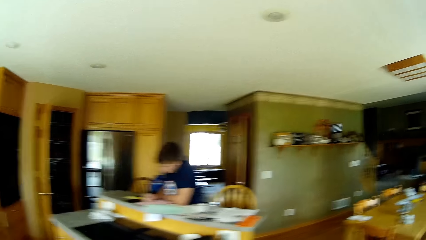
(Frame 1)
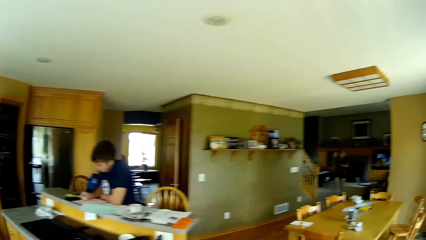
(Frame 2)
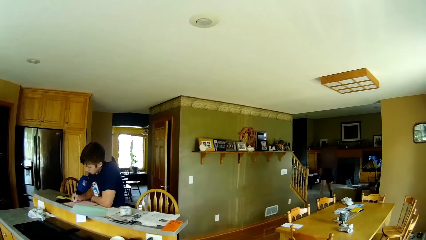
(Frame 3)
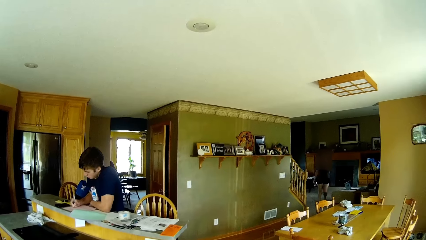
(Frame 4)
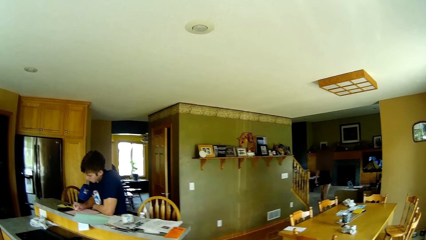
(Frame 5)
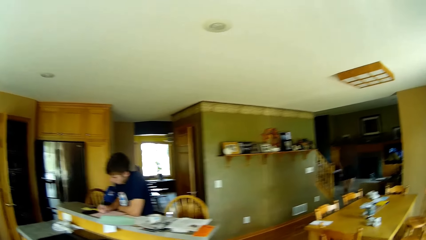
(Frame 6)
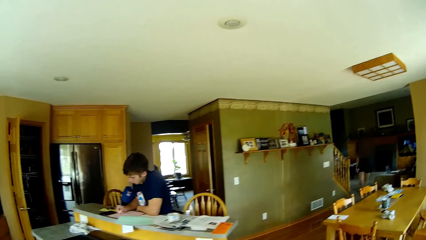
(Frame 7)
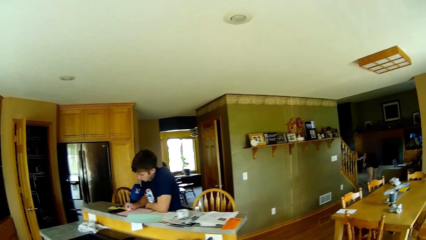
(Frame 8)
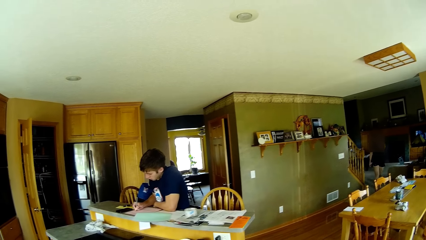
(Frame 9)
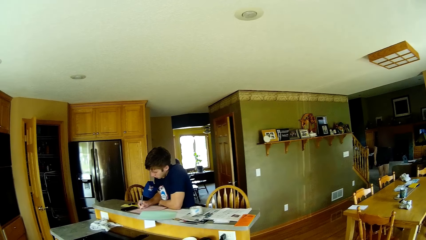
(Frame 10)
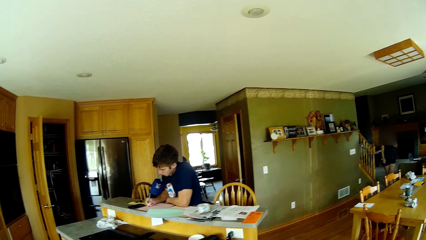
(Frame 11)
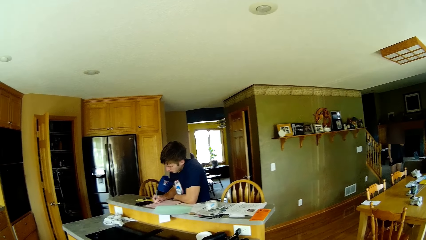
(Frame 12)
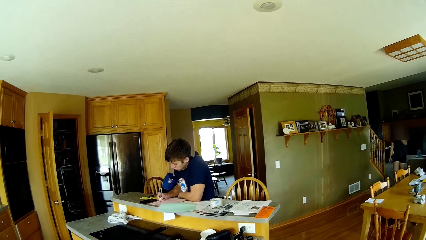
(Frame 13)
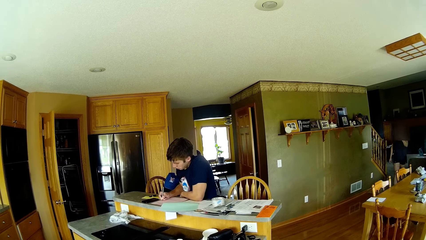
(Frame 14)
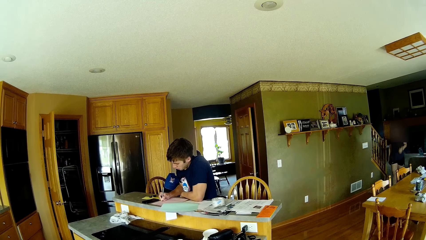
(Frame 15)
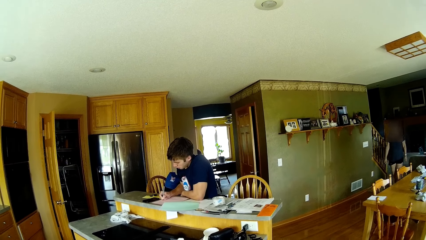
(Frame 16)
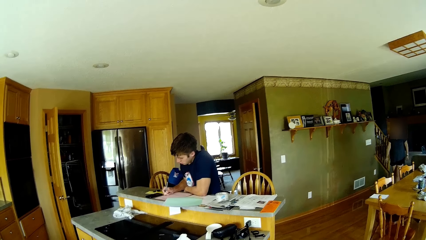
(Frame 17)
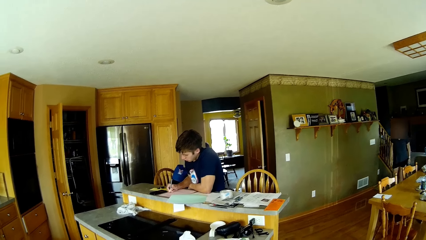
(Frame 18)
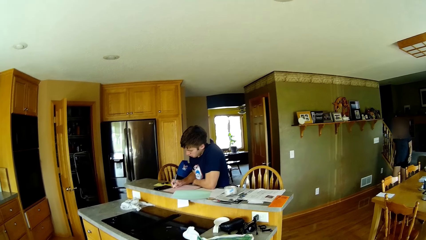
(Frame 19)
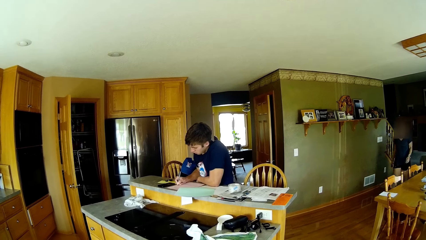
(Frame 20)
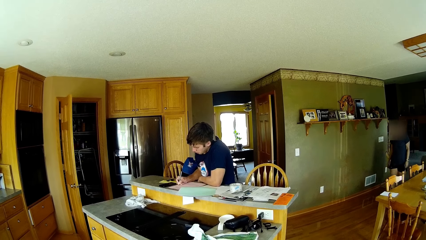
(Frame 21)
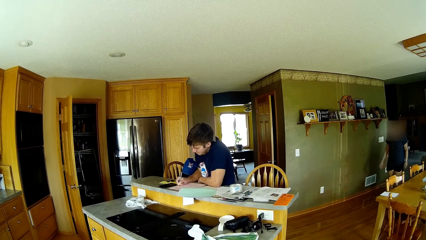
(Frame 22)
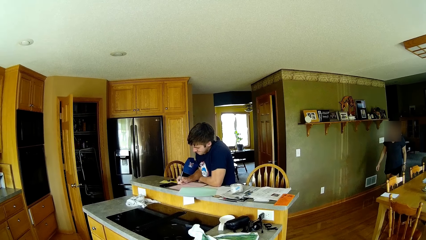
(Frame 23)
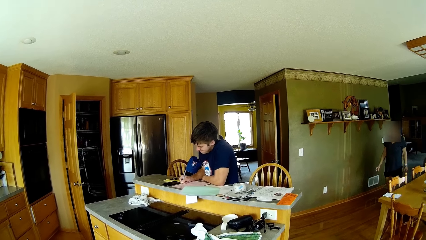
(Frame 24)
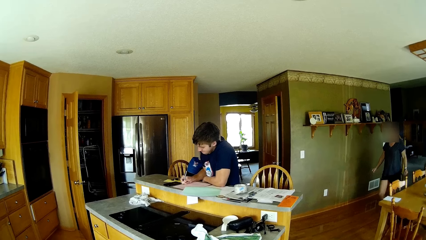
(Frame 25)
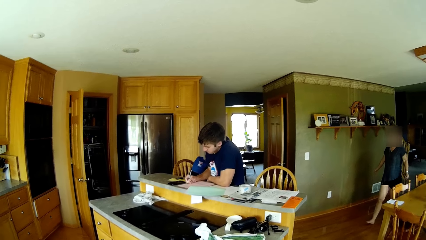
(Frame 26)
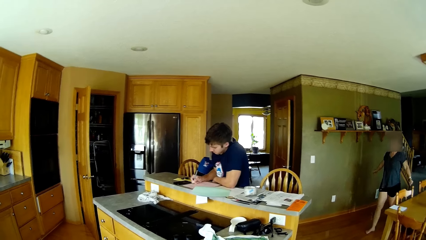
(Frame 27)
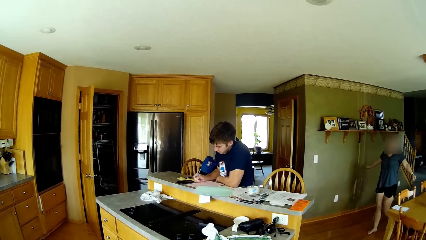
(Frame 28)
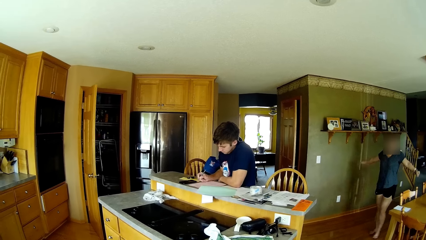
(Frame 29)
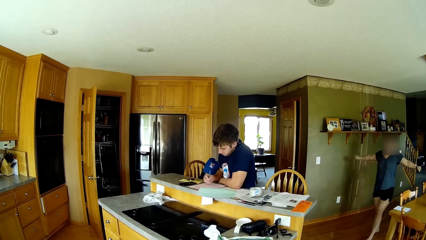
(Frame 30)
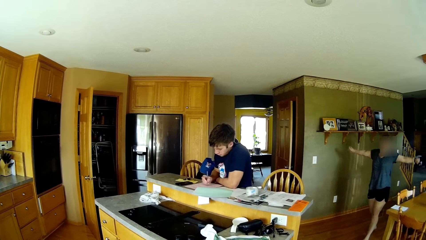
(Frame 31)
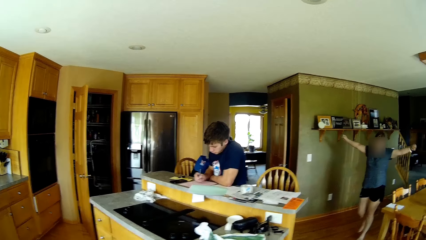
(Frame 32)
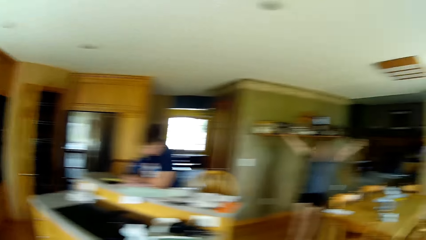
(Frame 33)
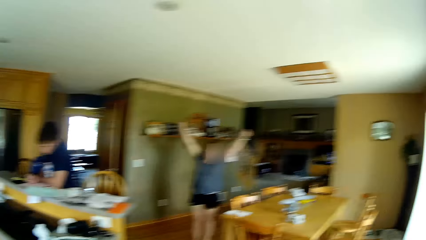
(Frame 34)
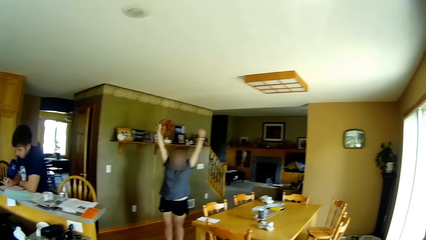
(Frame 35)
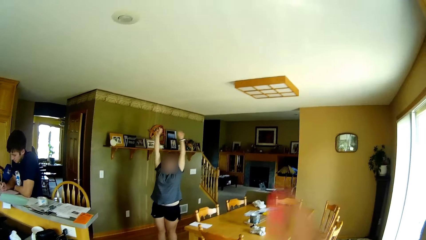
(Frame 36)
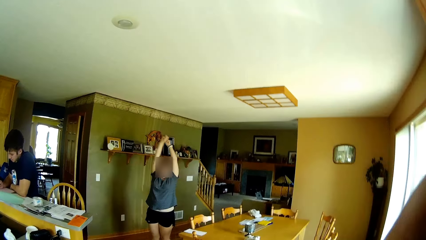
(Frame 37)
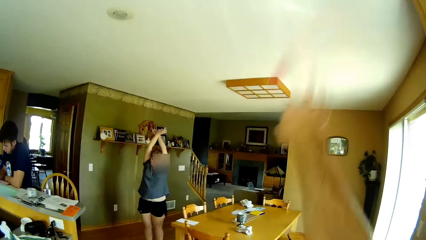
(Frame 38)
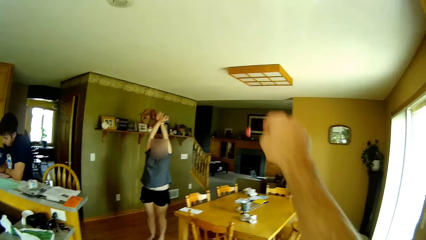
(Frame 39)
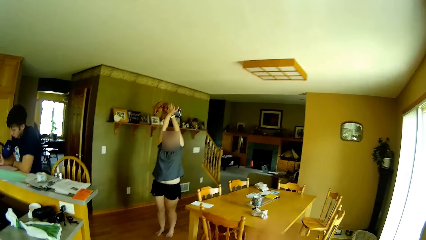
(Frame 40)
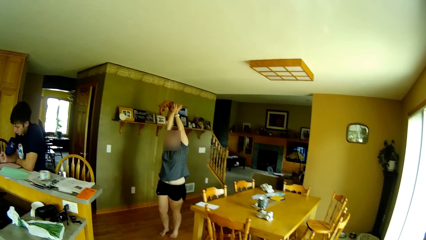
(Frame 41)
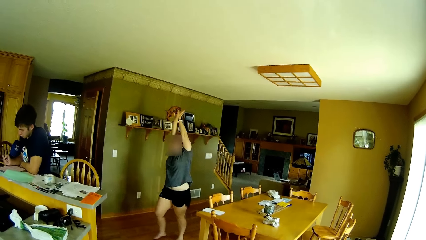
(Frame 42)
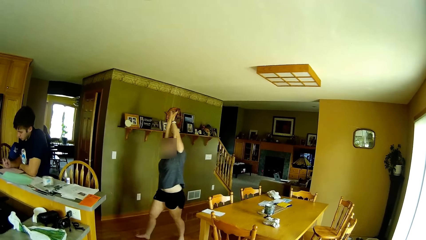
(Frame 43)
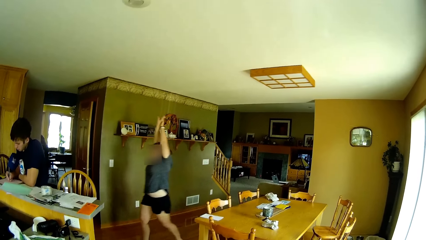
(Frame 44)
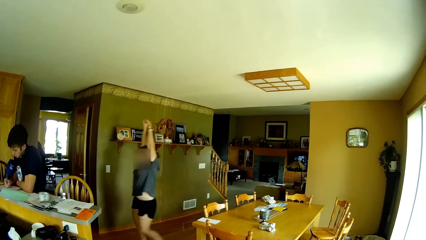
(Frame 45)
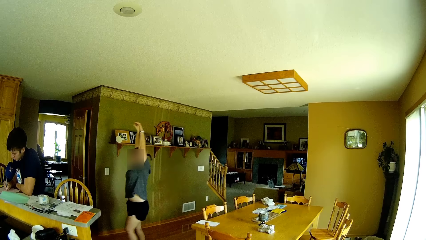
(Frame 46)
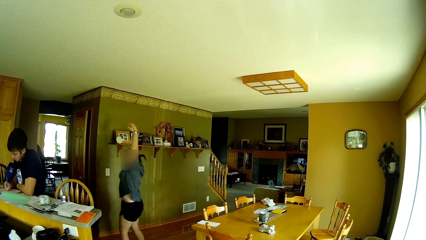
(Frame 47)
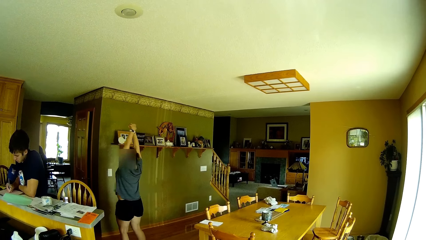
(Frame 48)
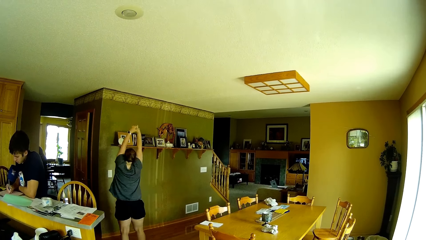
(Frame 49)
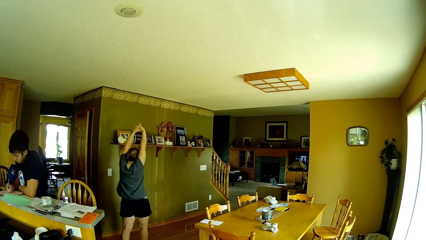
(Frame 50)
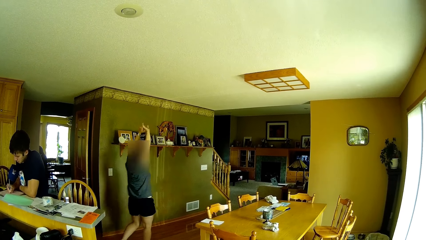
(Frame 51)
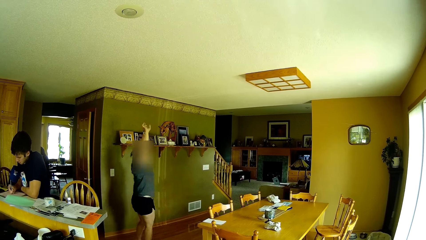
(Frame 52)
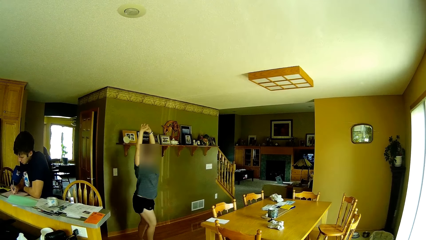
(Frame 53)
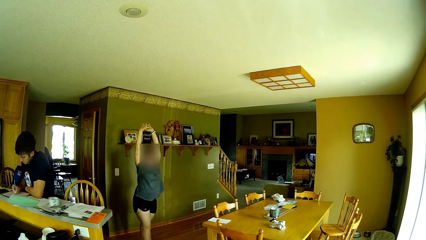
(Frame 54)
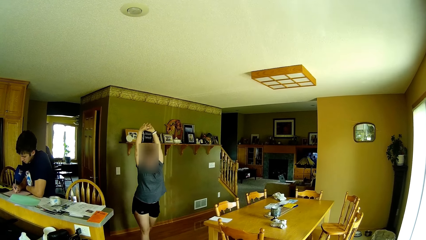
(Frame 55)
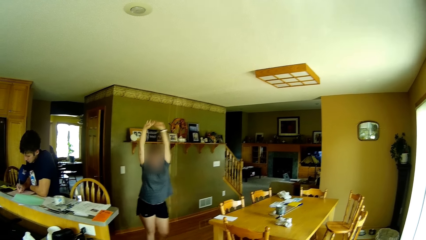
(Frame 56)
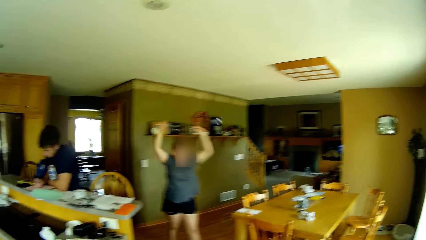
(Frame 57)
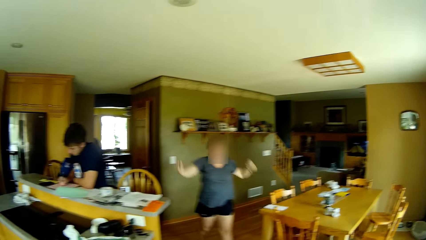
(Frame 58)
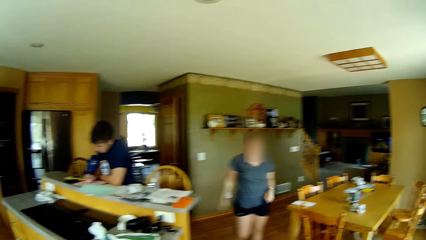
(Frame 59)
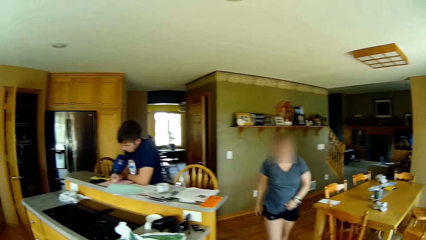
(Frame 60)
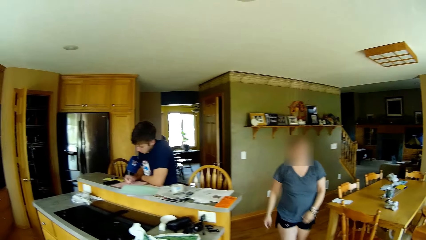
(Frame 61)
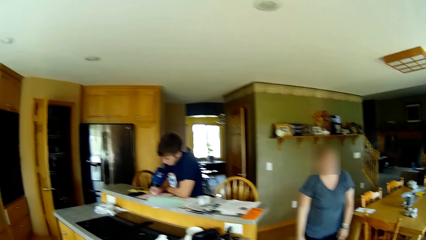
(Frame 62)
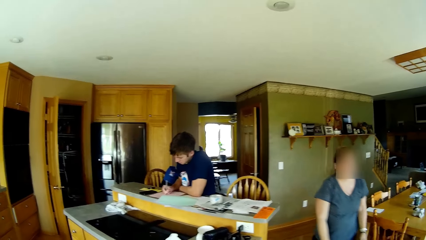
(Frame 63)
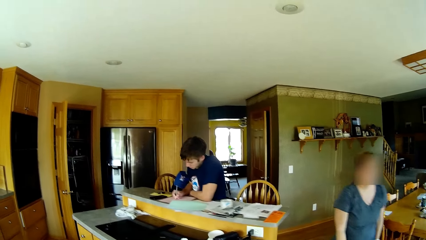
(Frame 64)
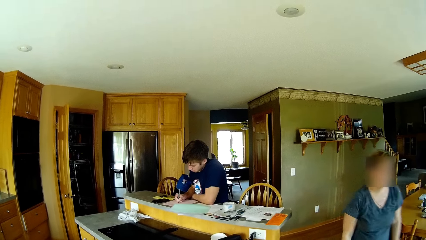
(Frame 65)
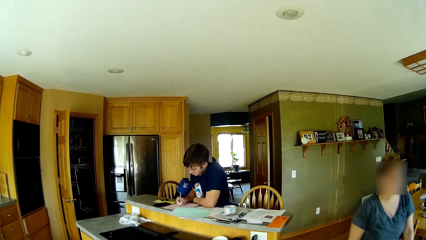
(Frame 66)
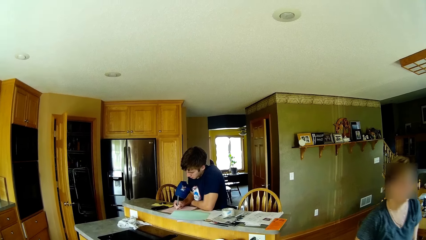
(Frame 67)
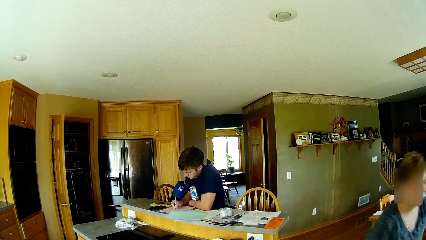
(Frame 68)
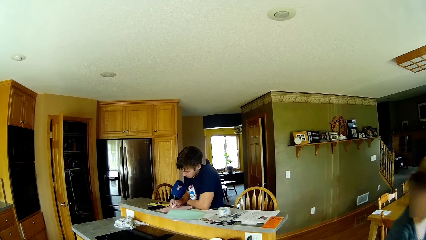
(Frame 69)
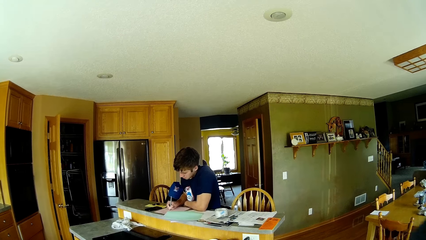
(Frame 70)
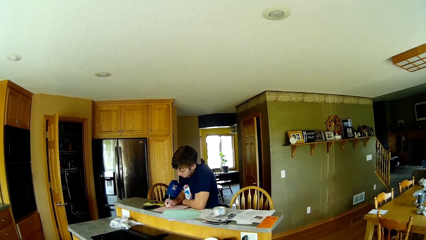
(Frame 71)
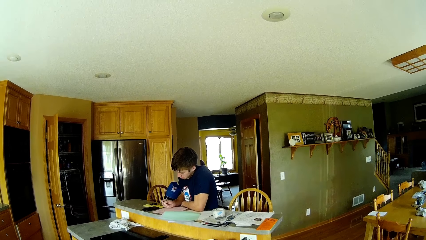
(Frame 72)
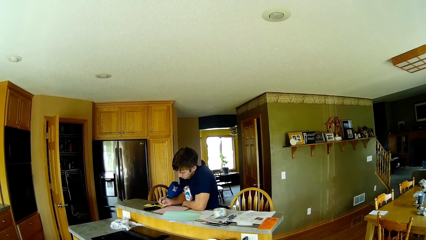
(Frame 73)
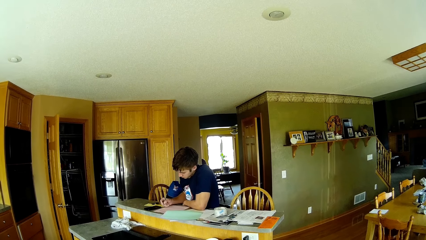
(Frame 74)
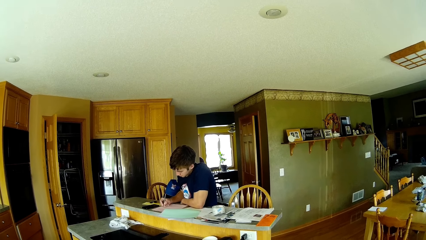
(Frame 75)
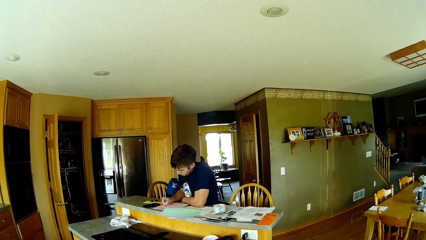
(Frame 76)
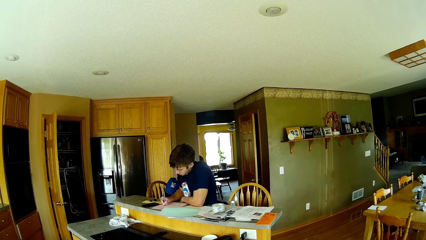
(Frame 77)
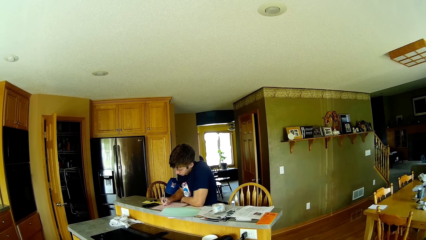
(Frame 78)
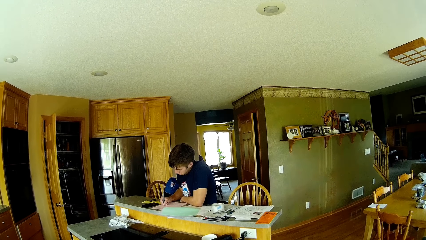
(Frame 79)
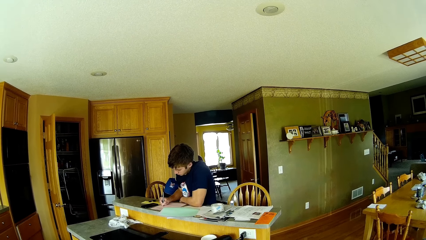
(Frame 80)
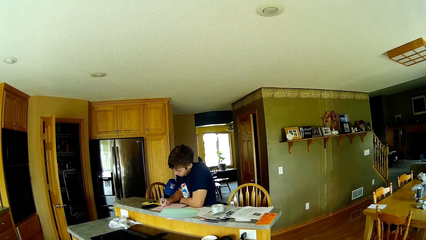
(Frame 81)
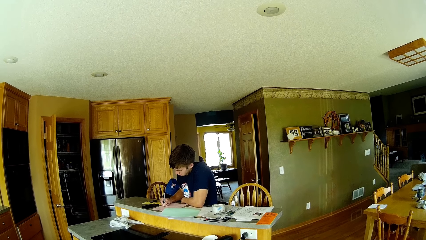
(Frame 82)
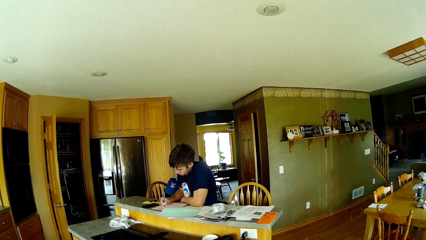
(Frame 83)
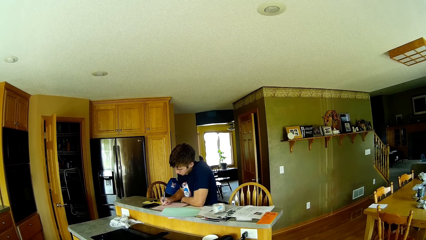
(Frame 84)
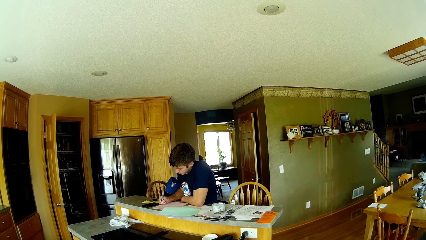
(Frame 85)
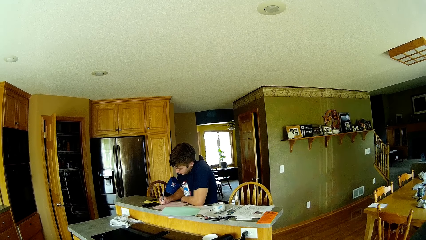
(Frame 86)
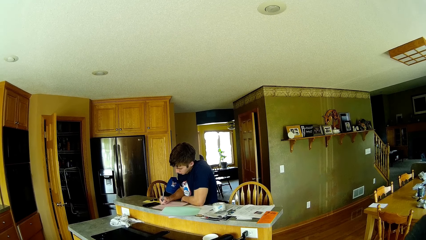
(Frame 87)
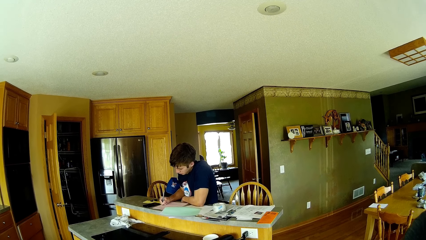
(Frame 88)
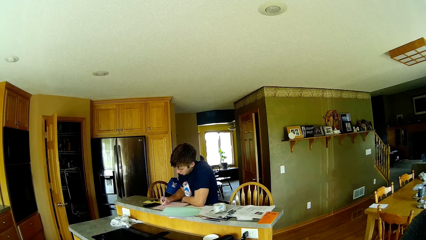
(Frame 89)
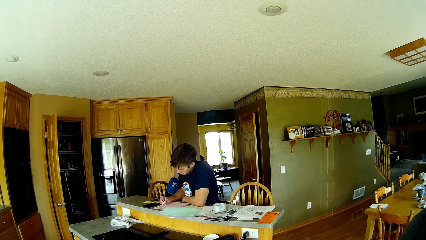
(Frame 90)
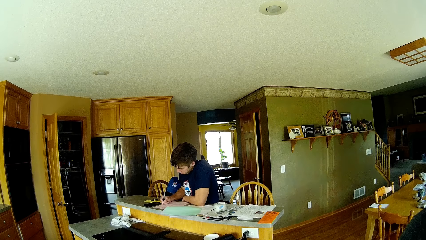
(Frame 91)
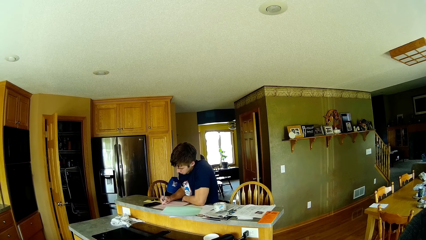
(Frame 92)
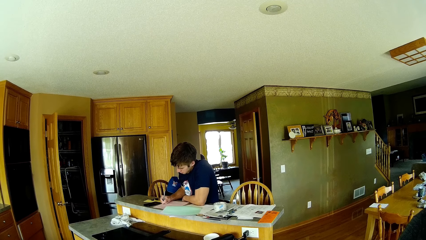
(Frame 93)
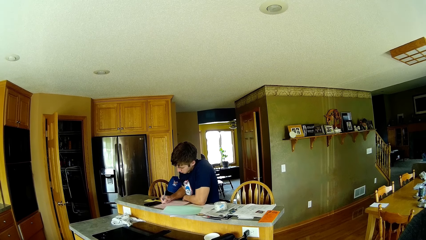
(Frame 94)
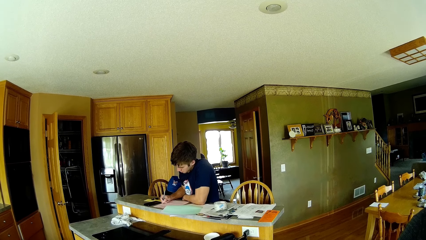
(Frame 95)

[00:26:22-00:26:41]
The woman walks in a room. The camera wearer converses with the woman. The man writes on the papers with a pen. The woman straightens hands. The camera wearer throws a ball. The man writes on the papers with the pen. The woman walks in the room. The camera wearer dialogues with the man. The man writes on the papers with the pen.
